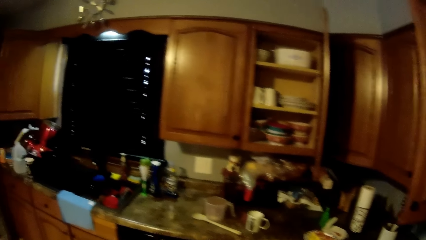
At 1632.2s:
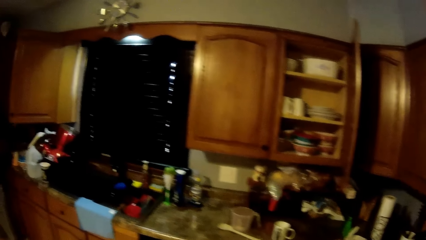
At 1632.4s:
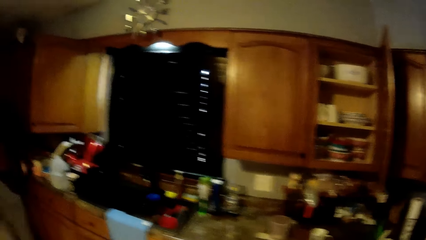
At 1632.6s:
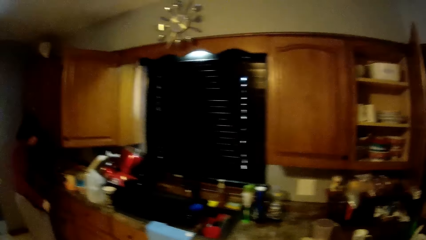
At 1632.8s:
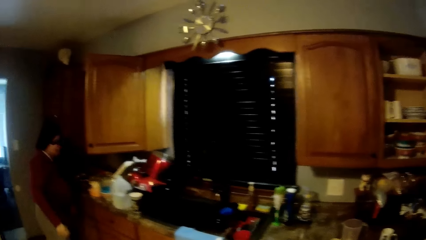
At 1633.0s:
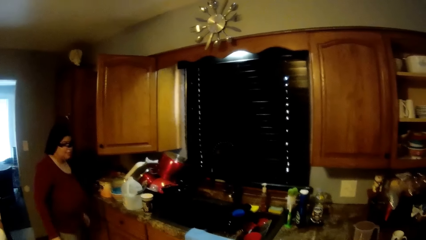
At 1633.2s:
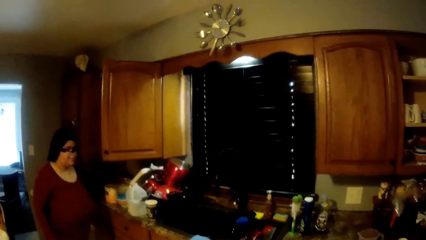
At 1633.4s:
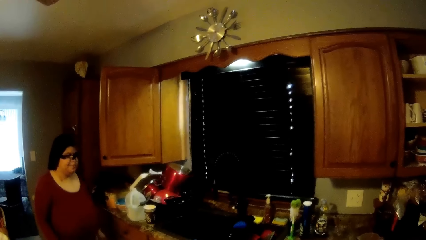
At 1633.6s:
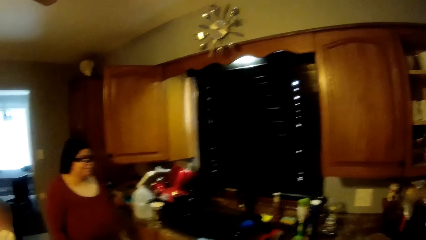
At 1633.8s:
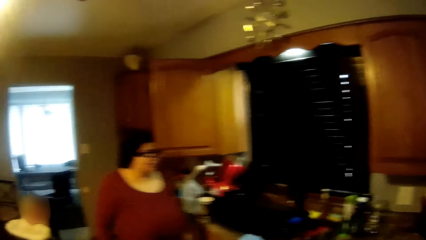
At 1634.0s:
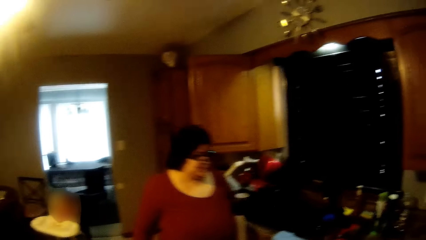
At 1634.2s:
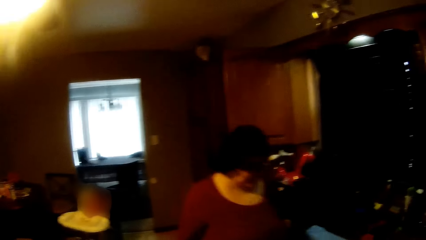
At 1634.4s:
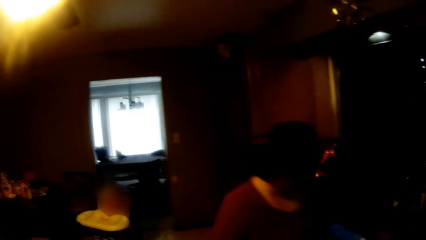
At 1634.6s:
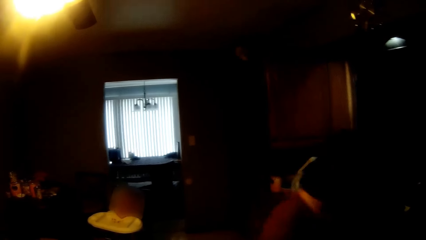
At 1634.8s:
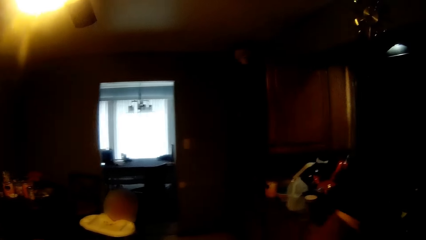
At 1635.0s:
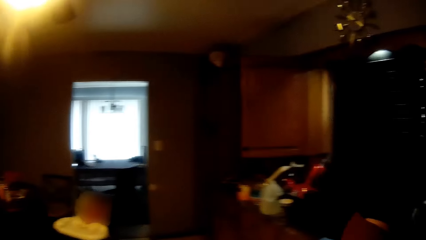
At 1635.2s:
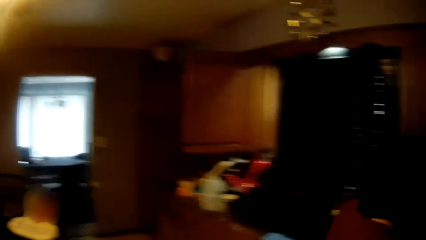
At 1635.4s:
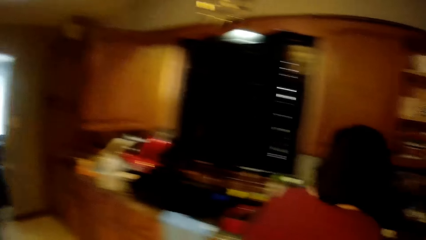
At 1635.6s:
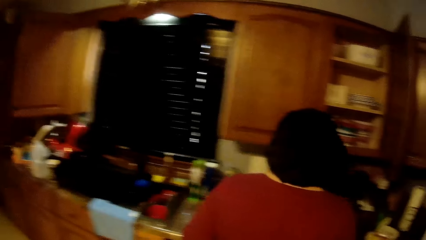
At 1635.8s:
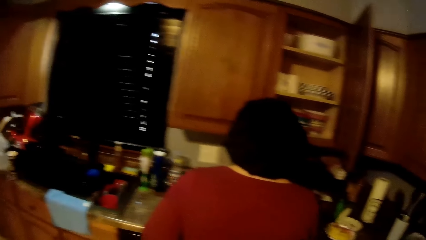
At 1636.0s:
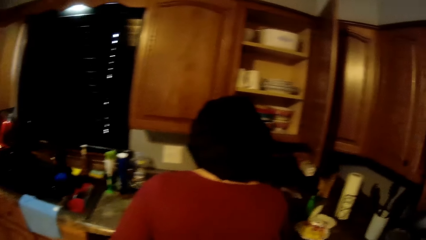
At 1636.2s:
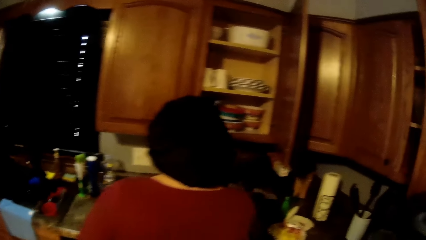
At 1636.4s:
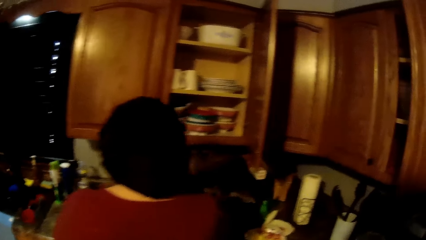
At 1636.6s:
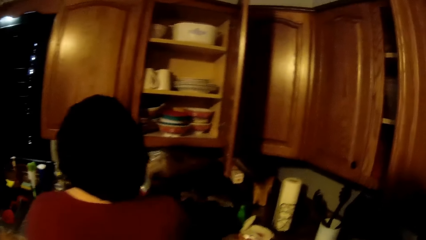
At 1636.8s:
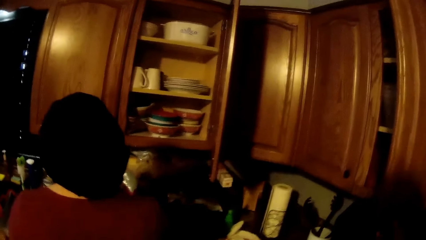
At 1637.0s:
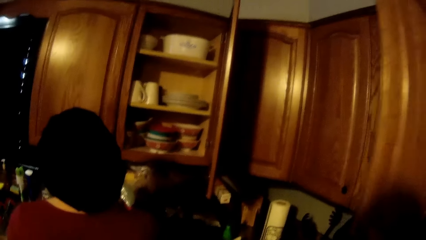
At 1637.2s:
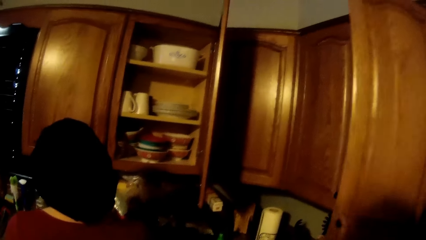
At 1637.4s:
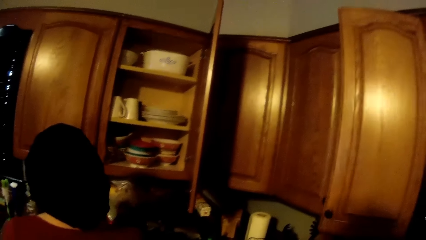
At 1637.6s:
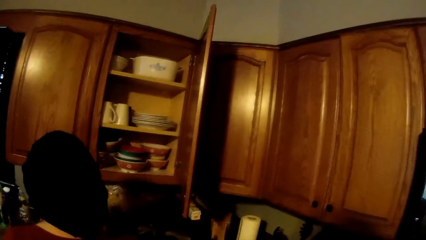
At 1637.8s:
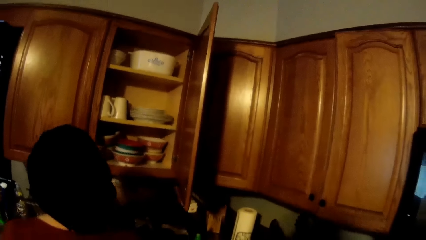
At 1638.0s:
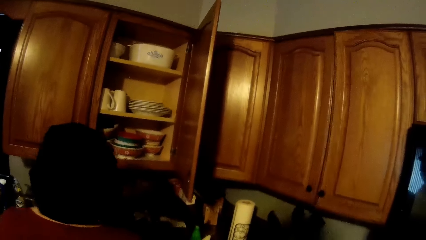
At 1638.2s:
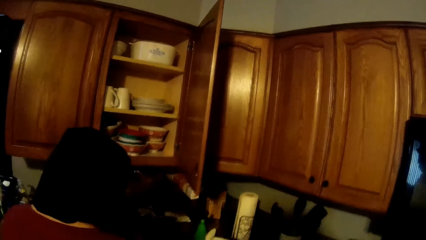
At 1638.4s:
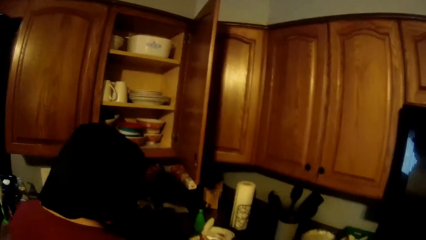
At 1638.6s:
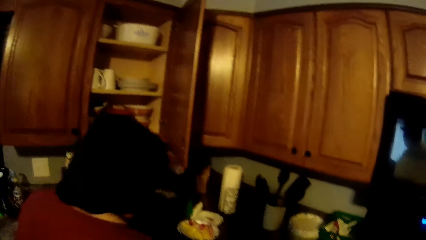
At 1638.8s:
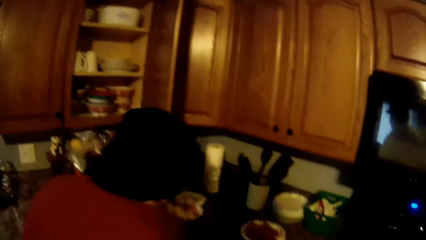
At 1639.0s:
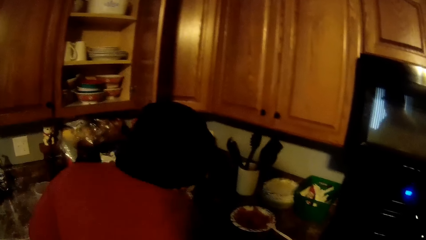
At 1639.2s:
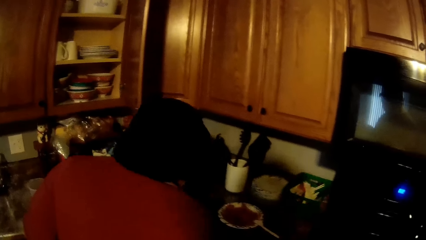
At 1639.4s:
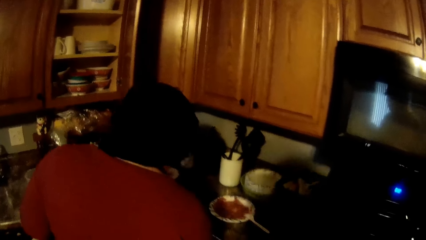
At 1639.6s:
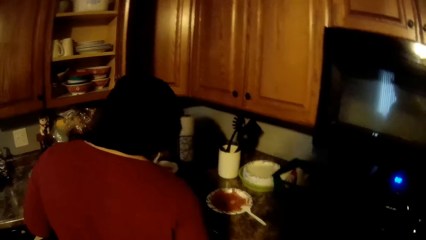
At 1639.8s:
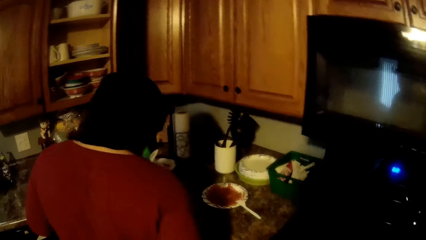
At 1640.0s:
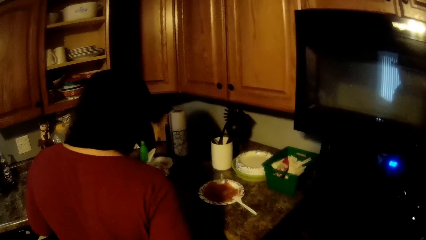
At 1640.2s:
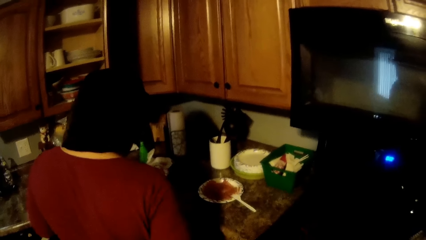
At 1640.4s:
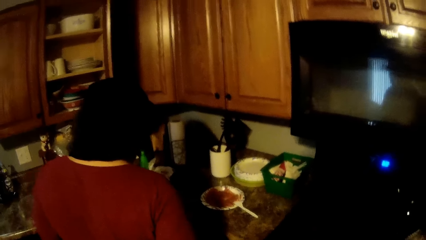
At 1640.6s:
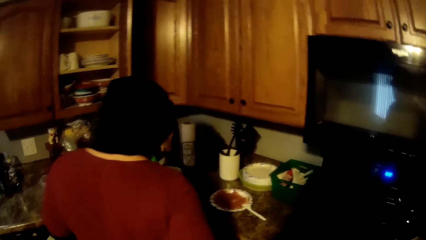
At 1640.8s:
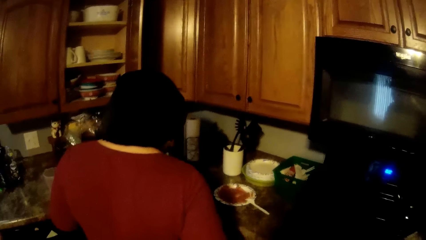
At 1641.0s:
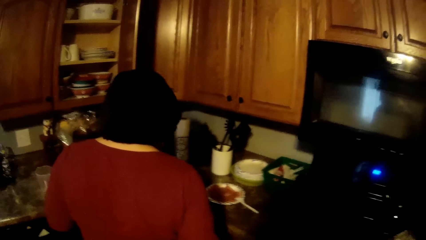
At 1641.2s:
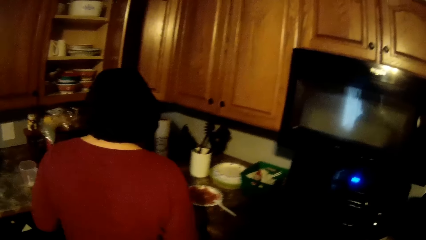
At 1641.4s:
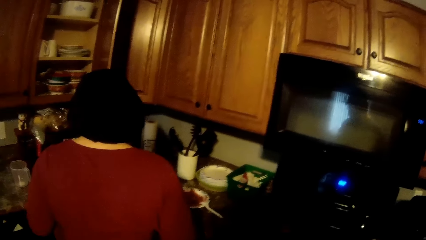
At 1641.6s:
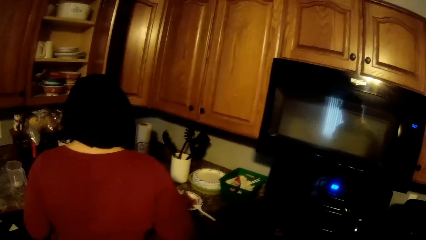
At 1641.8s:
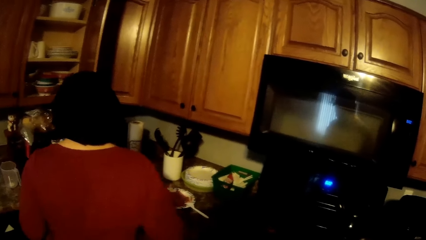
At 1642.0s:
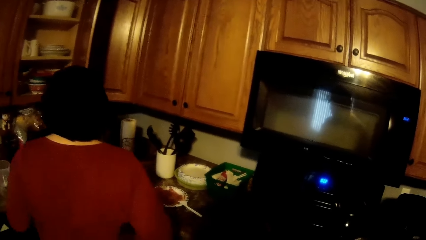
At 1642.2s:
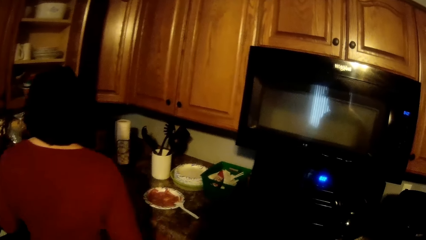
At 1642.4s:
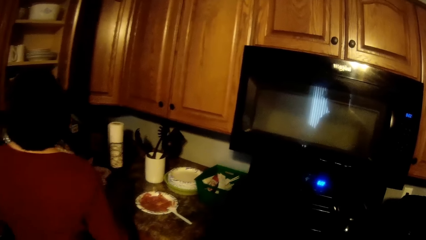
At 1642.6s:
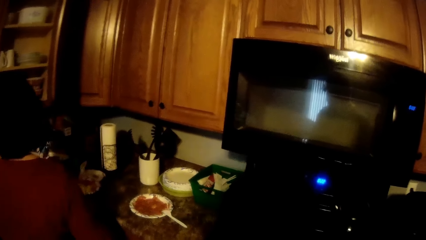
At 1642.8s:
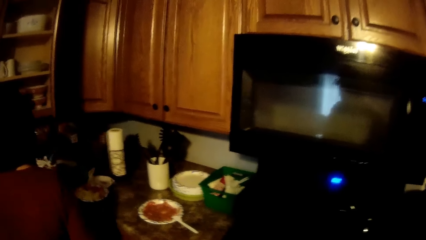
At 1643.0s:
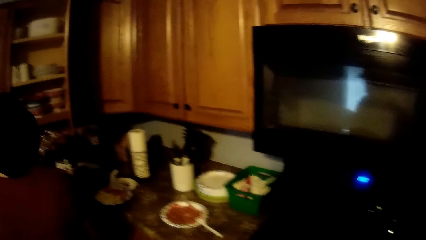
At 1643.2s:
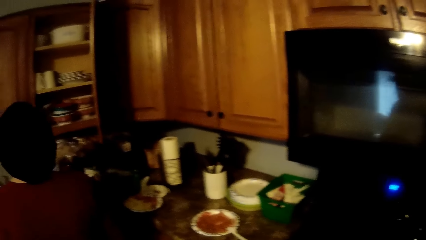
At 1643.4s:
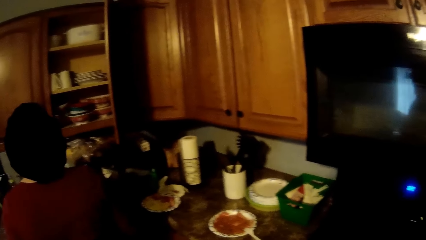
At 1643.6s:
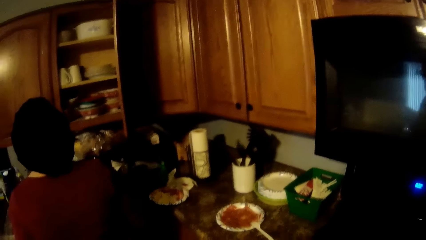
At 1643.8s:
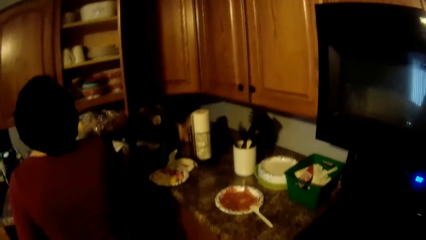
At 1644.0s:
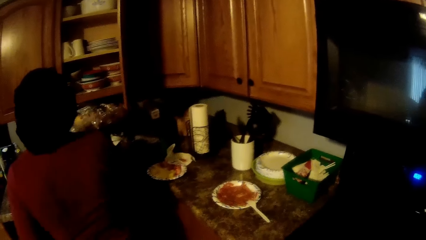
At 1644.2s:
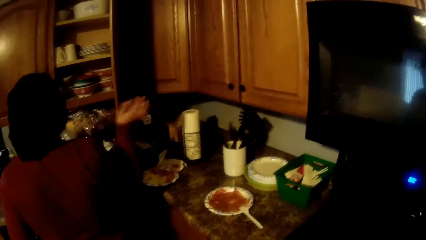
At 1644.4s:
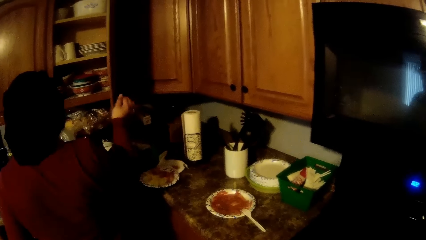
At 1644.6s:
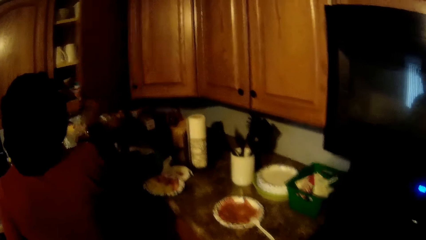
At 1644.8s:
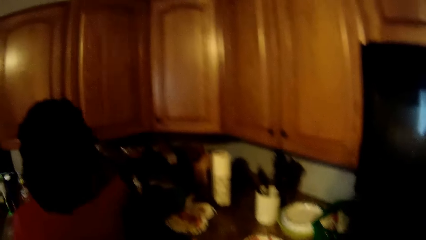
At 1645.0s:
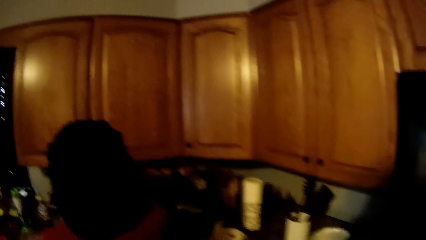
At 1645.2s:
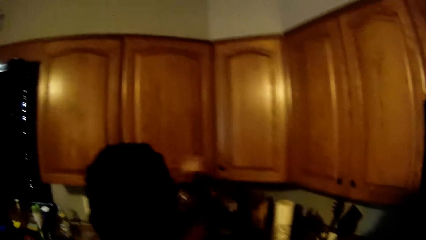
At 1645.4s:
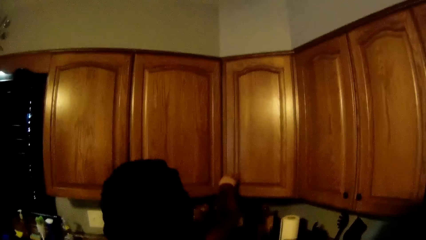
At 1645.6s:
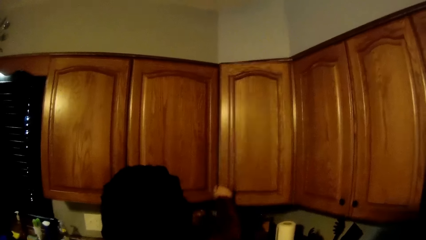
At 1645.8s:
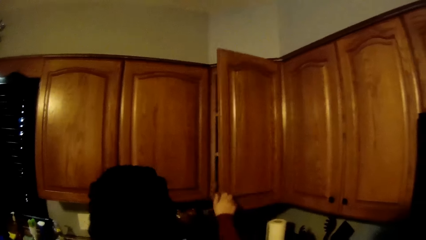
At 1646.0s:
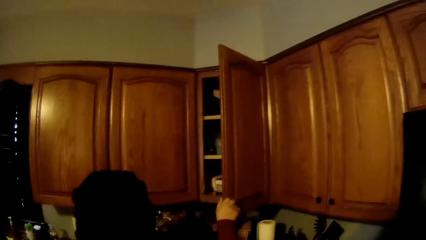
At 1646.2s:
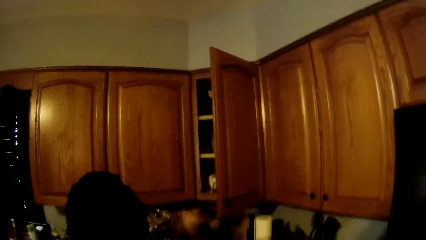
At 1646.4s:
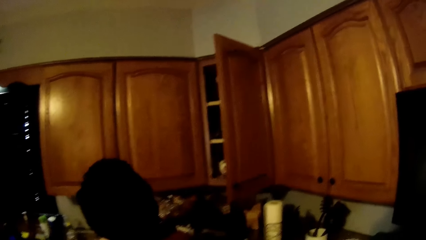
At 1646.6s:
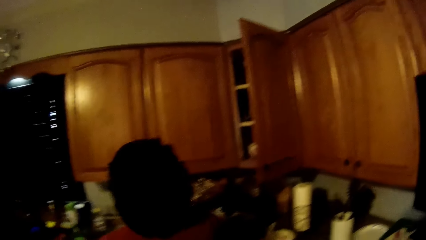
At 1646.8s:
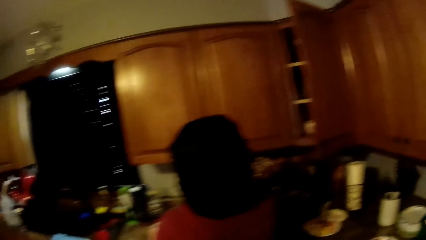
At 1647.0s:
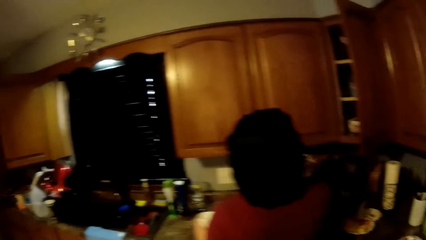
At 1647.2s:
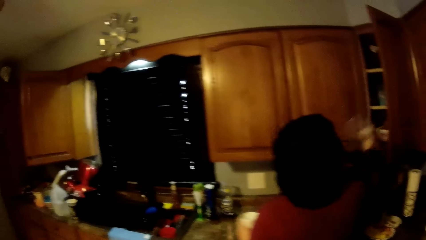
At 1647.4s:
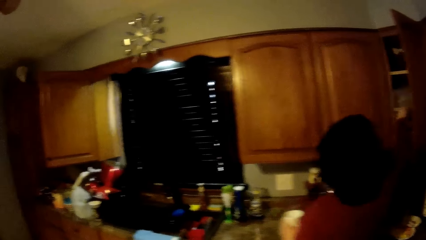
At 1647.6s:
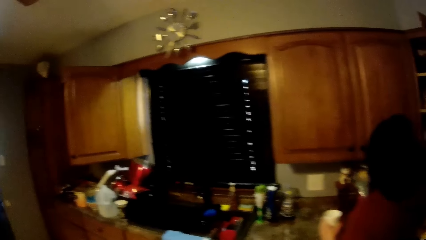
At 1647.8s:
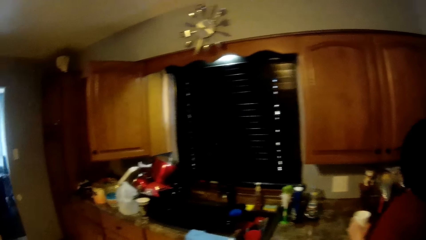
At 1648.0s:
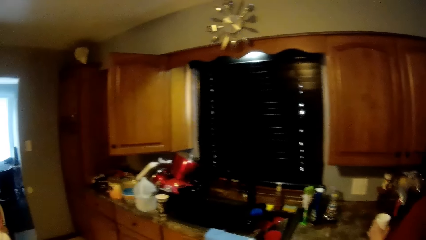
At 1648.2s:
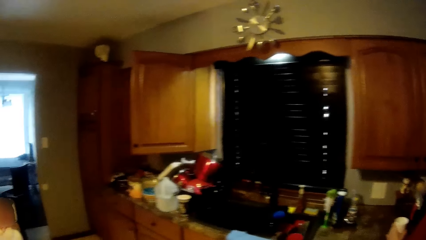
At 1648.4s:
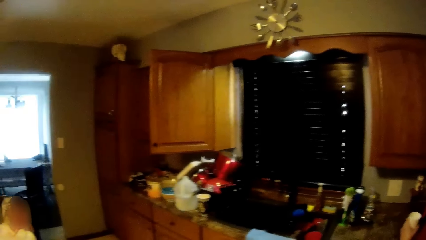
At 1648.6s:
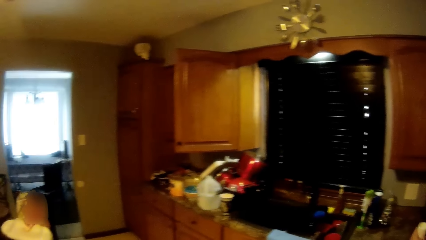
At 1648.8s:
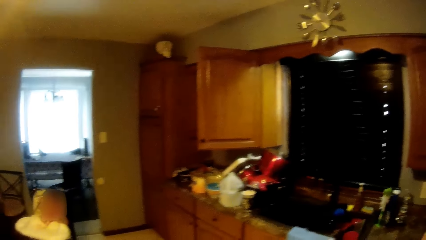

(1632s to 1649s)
The woman drops the bottles in the cabinet. The camera wearer walks around repeatedly. He closes a cabinet with his right hand. He looks around. He looks around again. The woman closes a cabinet door with her right hand. The camera wearer looks up. The woman opens a cabinet door with her right hand. The woman places a bowl in her right hand in the cabinet. The camera wearer looks around. He looks around again.
